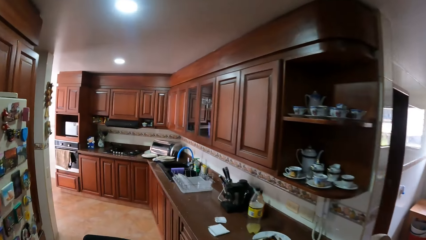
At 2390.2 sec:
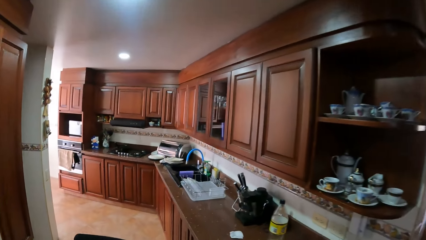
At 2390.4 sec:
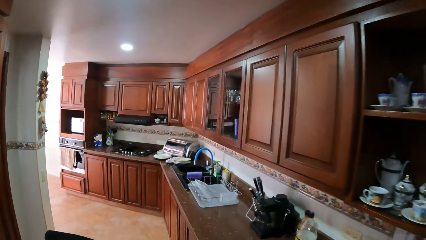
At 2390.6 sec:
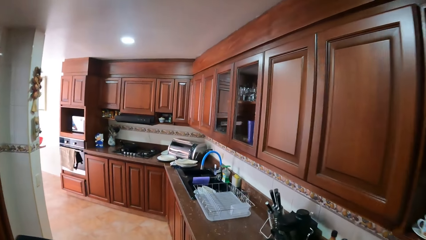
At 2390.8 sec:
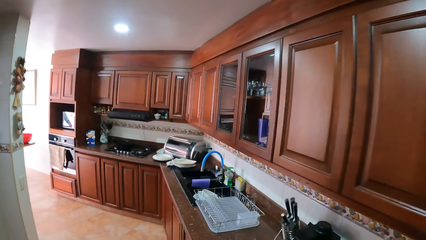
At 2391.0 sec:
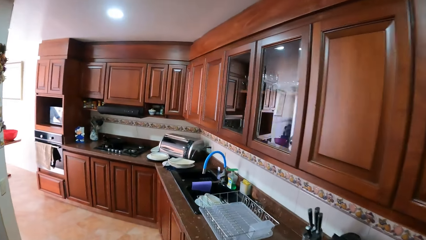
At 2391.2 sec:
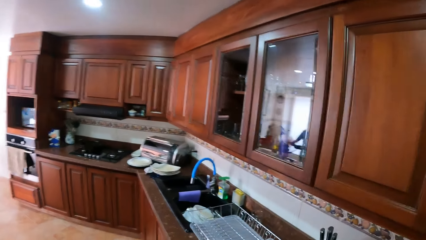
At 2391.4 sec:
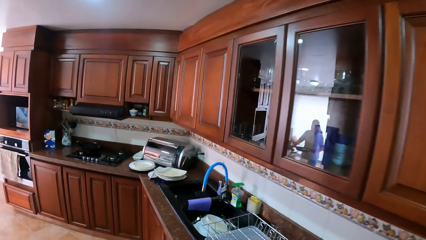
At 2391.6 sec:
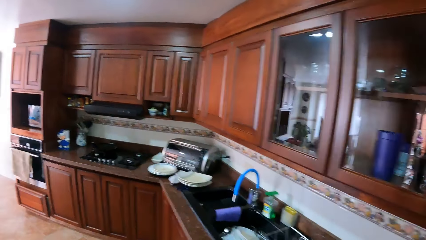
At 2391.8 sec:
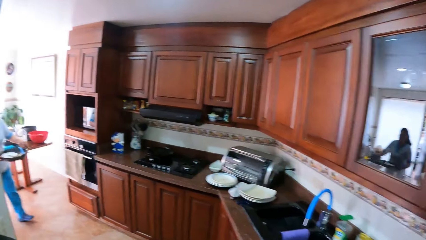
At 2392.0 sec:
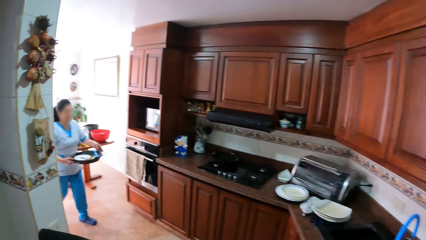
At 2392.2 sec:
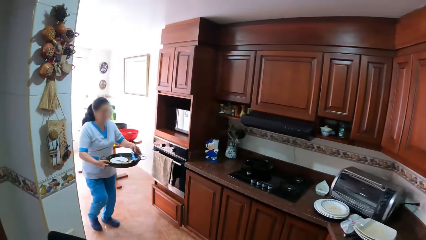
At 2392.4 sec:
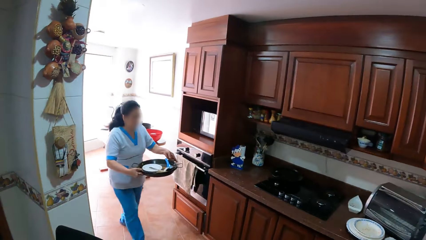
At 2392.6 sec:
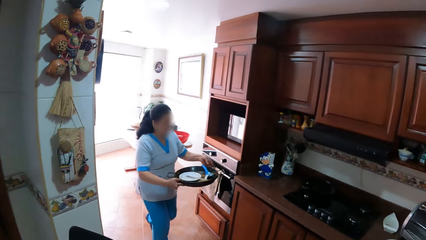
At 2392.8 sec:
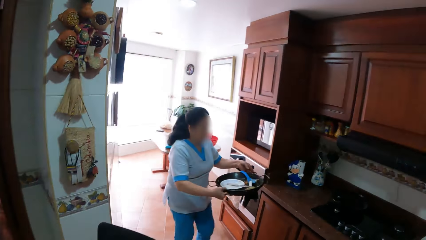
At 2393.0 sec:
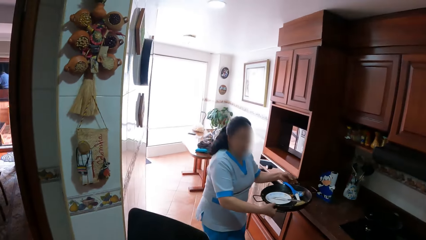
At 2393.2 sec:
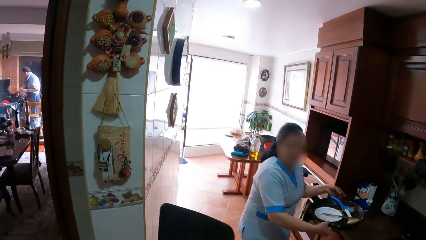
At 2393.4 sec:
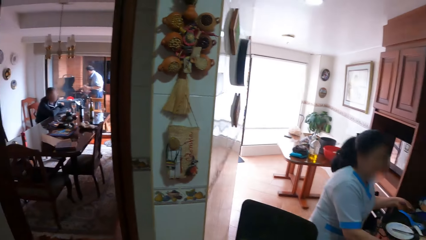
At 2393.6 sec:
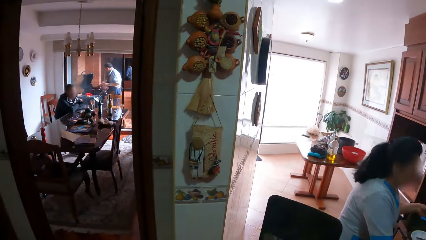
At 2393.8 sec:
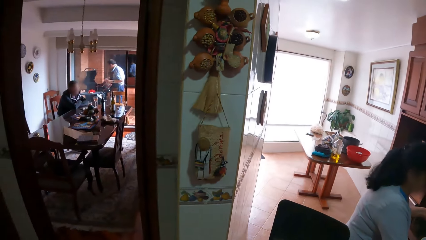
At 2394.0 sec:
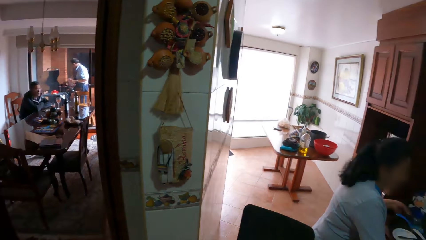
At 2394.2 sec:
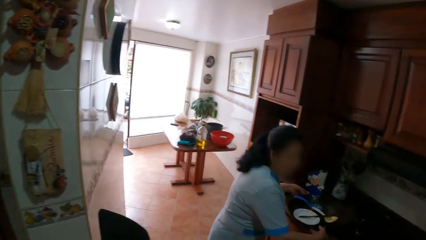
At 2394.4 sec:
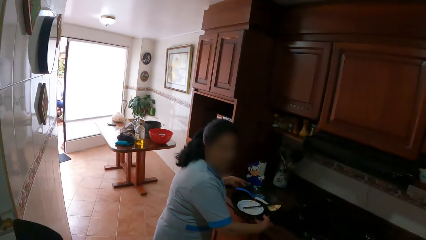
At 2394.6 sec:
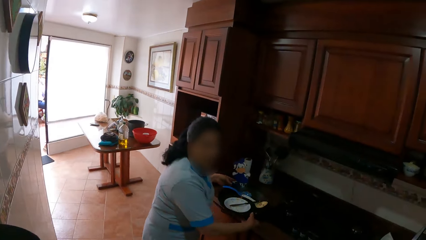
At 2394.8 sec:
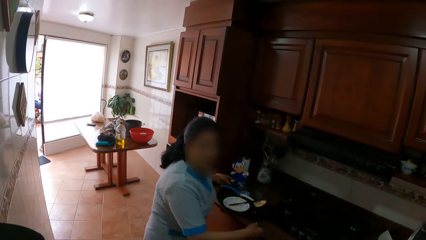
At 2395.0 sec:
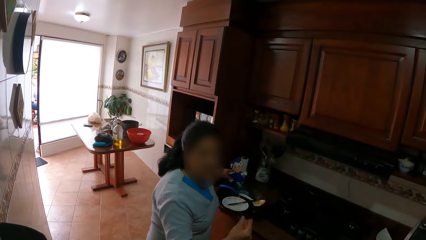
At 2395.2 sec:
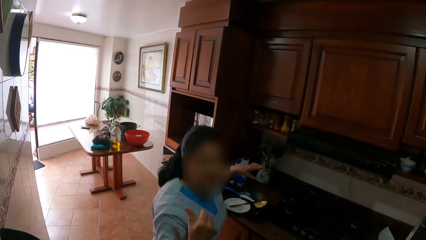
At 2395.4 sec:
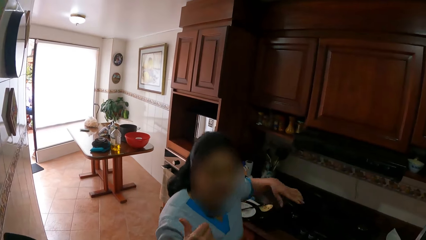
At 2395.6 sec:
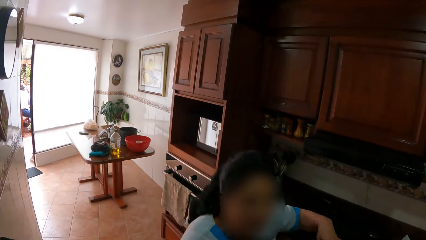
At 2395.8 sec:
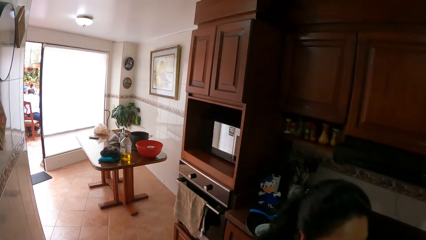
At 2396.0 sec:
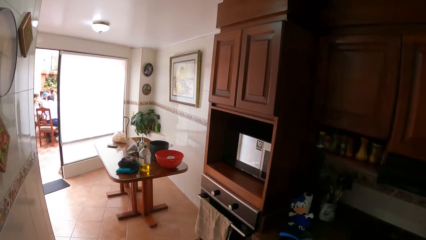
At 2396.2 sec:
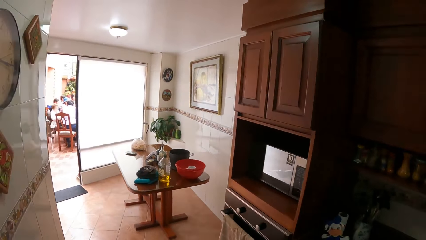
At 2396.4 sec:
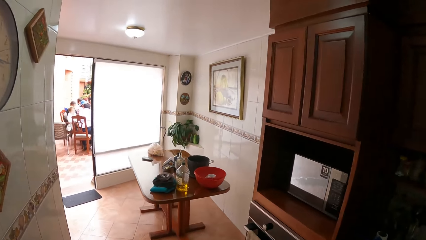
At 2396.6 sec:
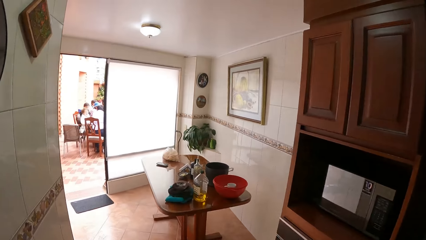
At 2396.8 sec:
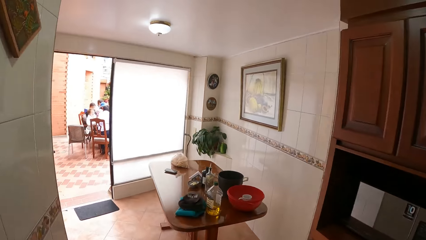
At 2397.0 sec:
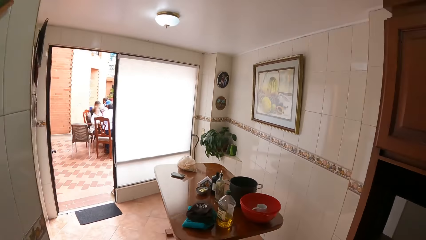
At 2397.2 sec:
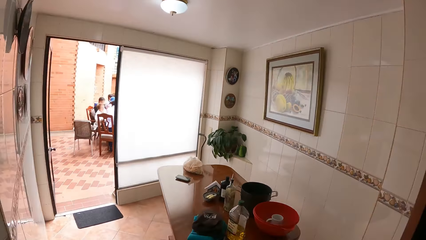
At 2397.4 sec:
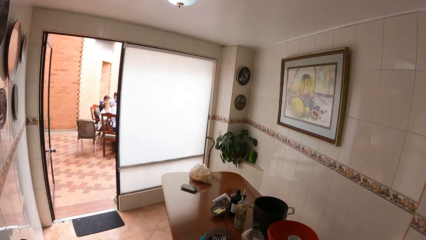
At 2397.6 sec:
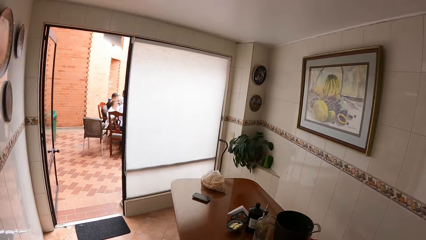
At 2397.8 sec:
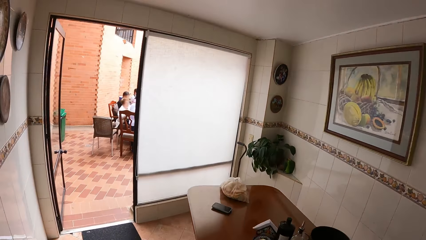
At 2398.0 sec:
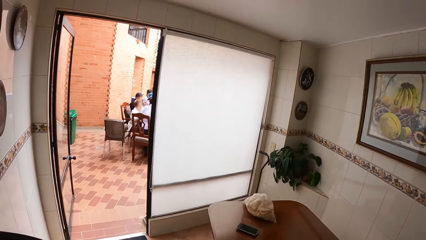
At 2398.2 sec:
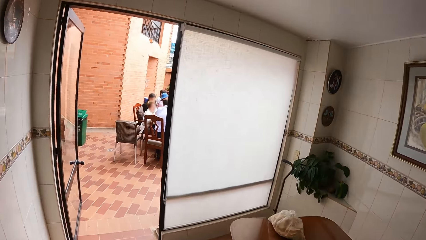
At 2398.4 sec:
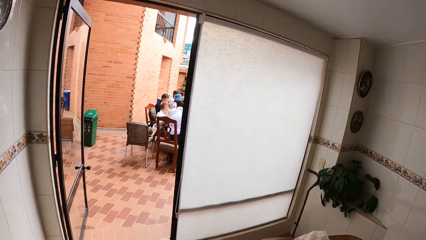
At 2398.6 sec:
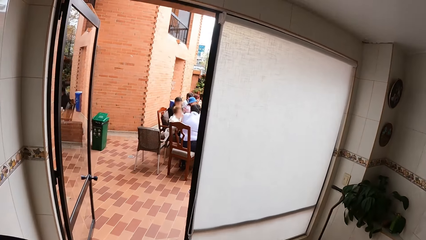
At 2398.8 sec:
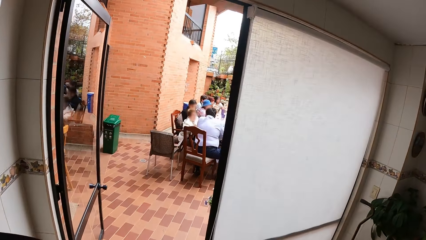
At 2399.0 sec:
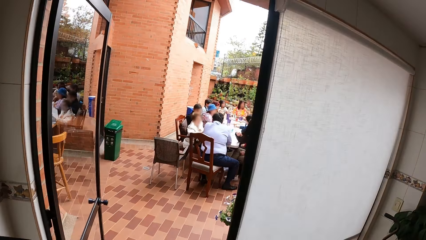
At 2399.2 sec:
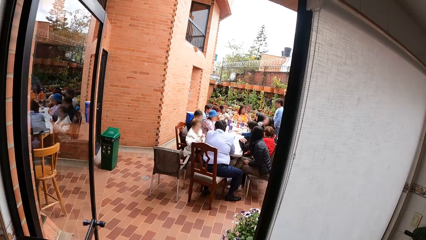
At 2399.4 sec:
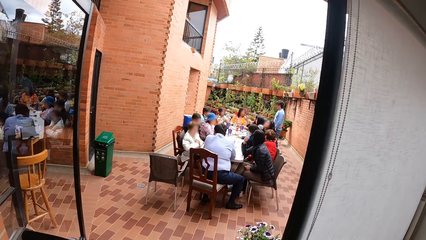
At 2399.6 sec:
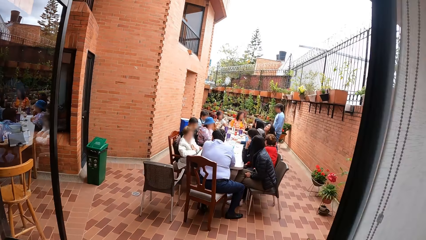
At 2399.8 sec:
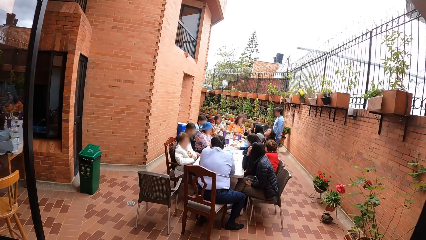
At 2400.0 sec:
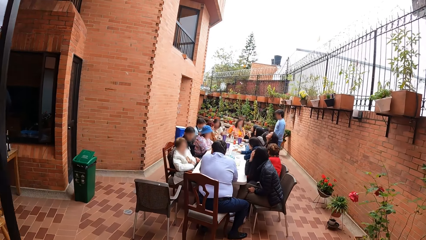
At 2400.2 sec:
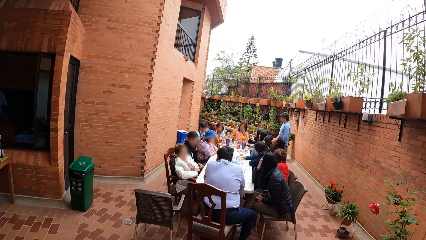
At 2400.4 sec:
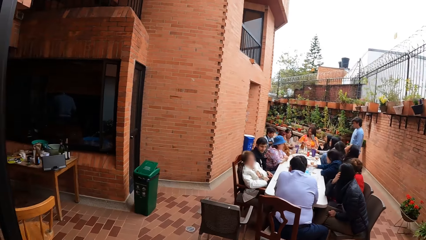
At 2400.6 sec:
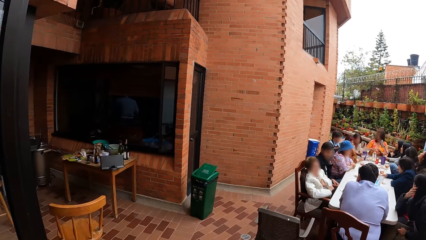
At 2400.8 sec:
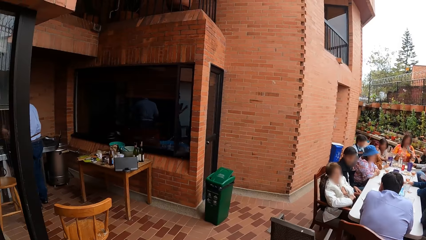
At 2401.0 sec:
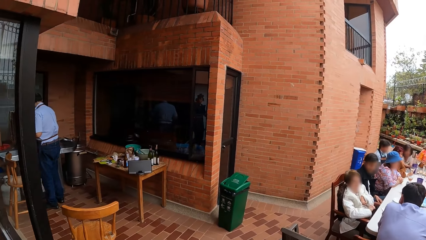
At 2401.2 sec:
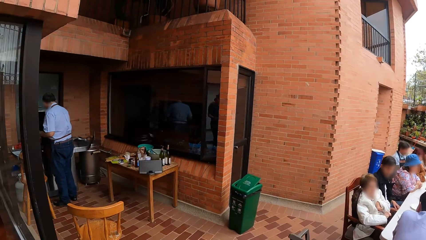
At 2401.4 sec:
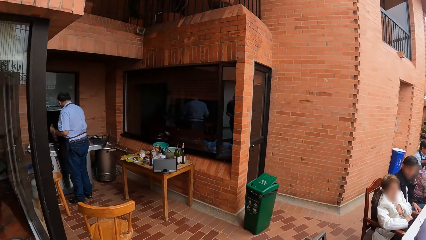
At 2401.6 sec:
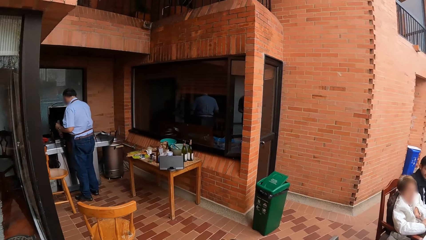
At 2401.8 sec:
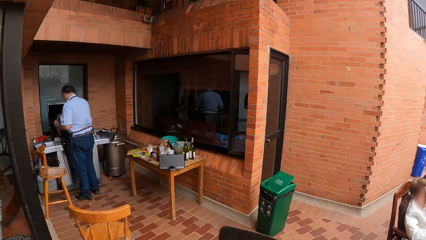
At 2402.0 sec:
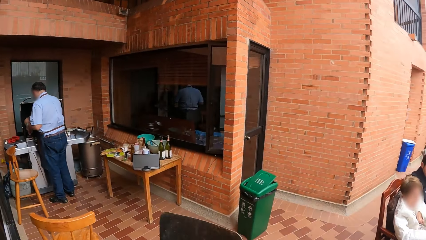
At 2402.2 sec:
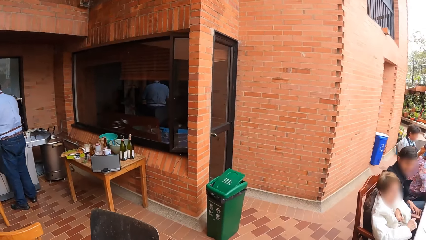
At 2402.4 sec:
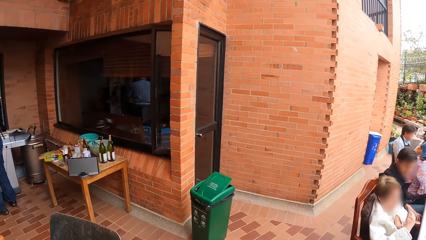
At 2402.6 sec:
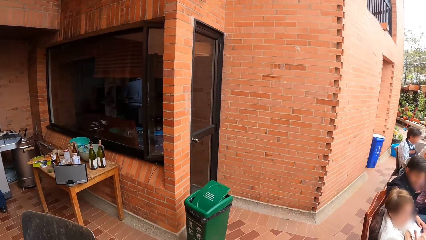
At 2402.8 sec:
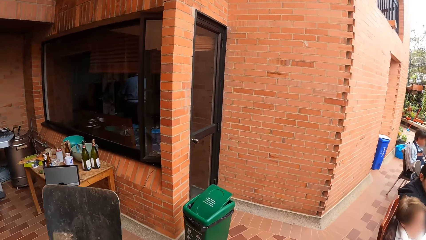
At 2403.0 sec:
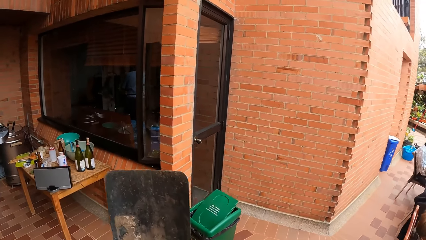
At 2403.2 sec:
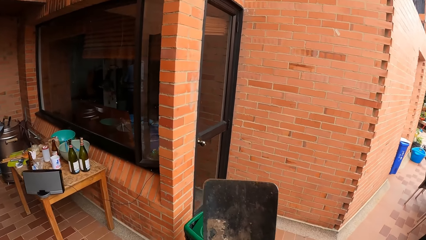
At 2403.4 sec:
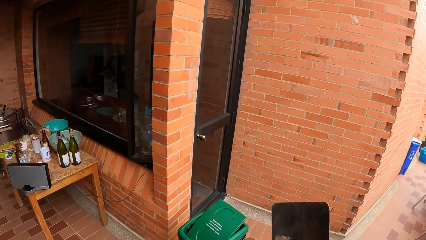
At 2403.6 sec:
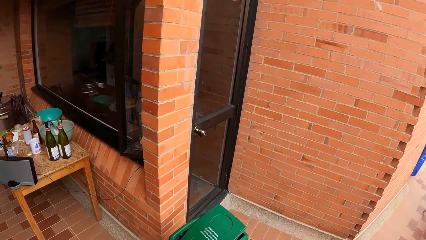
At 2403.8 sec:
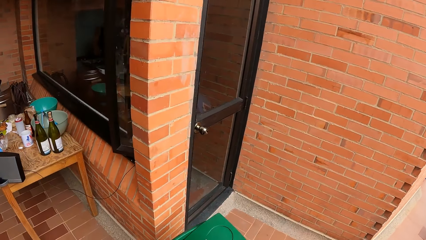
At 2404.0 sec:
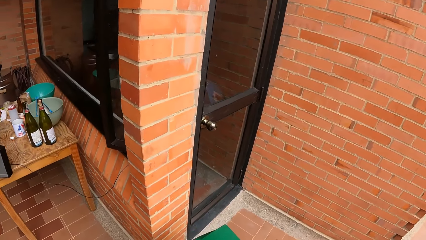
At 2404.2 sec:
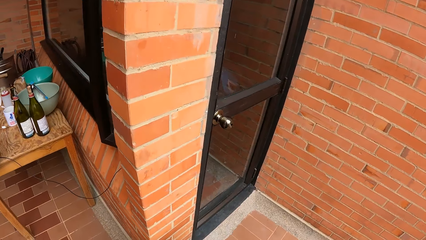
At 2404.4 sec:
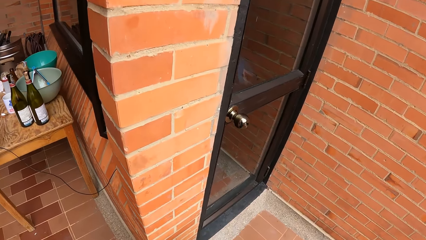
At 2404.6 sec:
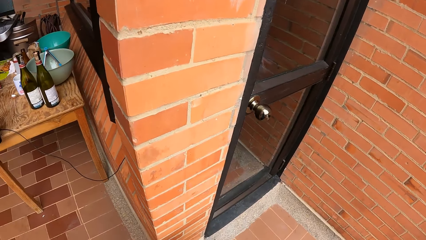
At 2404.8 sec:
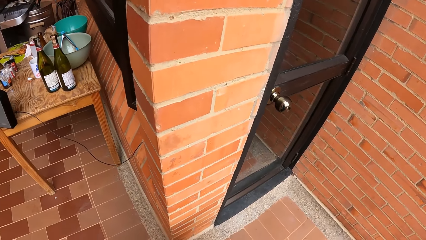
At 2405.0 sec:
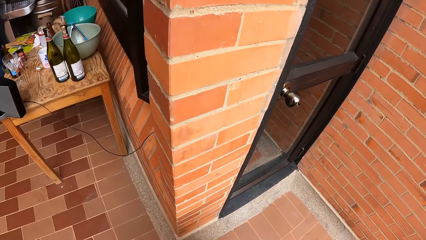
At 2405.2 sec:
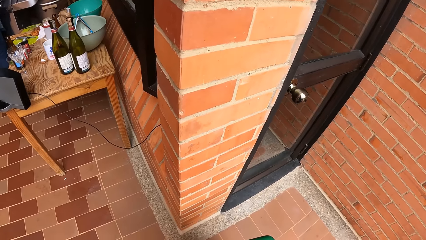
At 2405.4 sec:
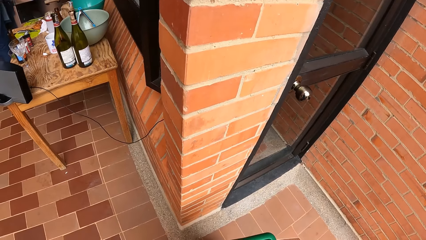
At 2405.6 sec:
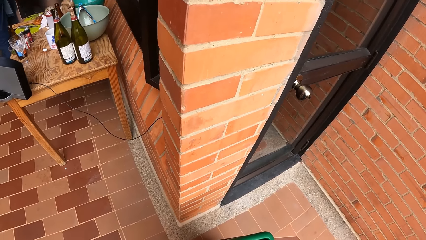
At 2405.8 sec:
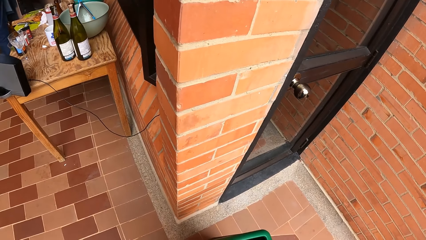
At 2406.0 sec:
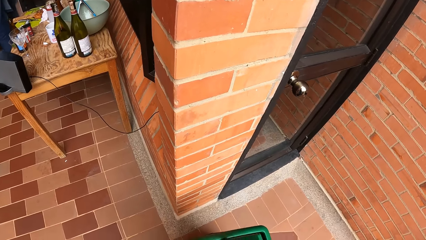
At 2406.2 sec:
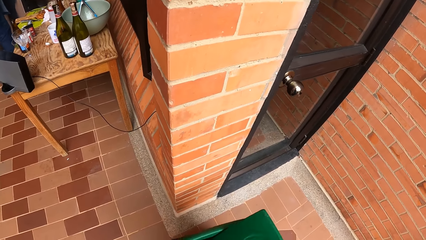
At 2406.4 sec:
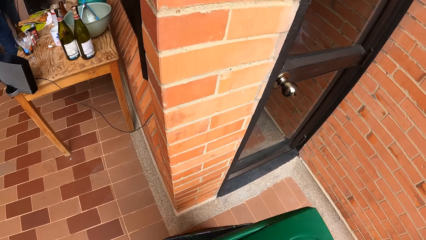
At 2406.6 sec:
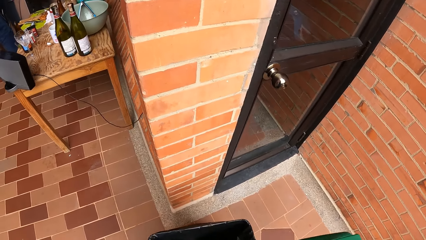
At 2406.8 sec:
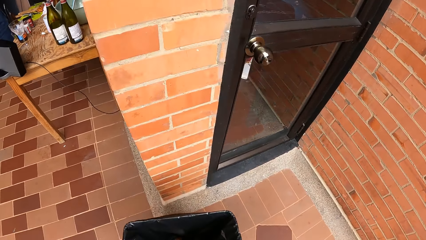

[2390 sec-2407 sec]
The woman walks into the kitchen with a tray in both hands. The woman places the tray in her hands on the countertop. The camera wearer converses with the woman. He opens the cover of a trash bin with his left hand.
